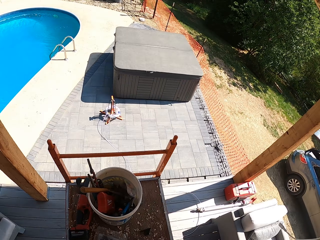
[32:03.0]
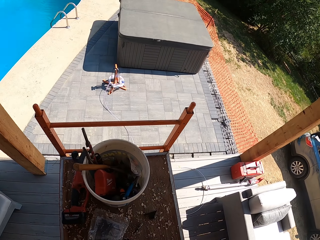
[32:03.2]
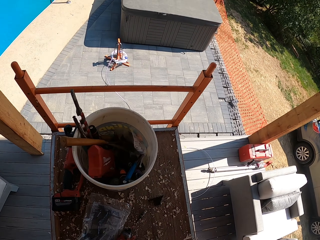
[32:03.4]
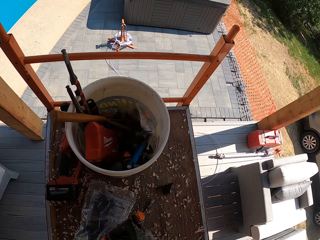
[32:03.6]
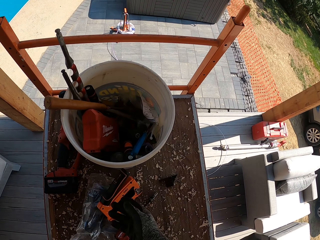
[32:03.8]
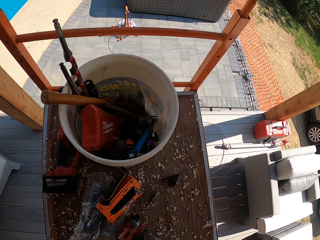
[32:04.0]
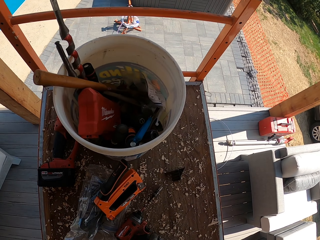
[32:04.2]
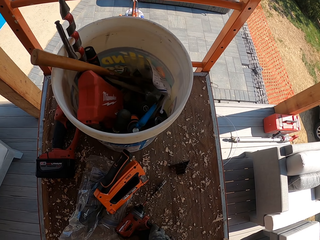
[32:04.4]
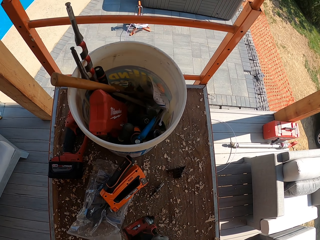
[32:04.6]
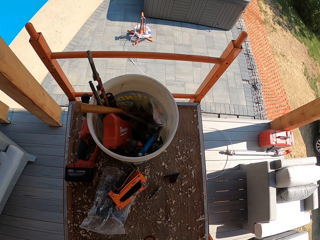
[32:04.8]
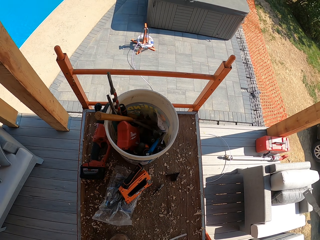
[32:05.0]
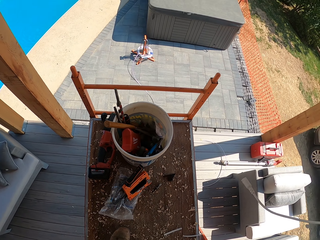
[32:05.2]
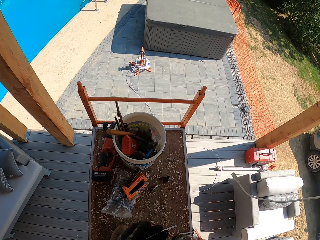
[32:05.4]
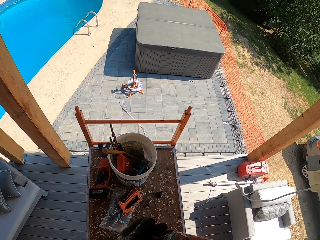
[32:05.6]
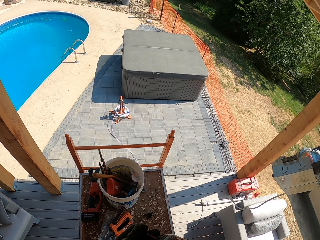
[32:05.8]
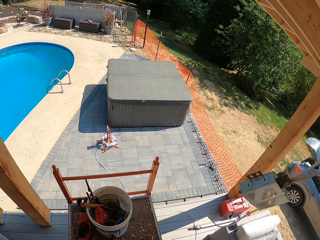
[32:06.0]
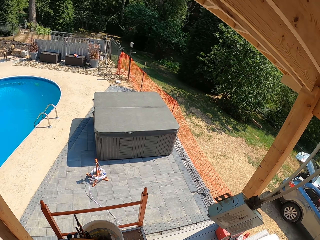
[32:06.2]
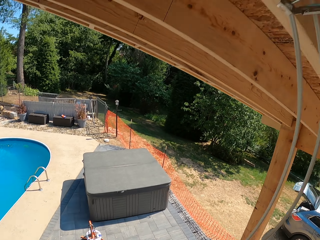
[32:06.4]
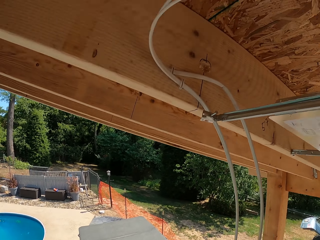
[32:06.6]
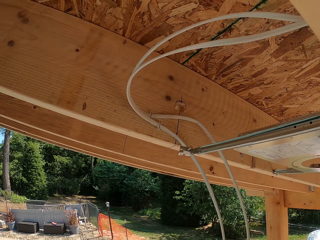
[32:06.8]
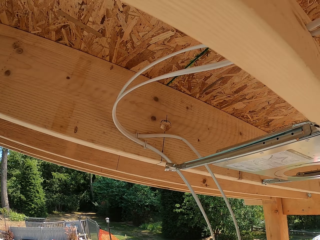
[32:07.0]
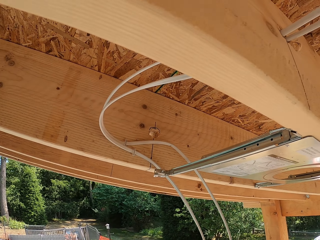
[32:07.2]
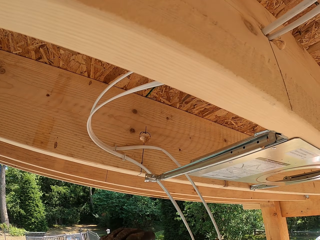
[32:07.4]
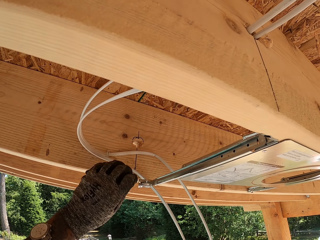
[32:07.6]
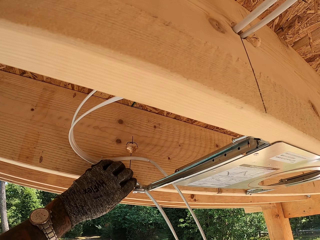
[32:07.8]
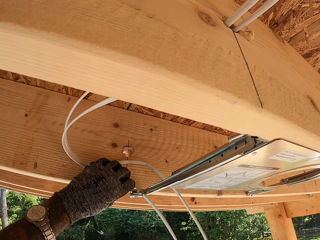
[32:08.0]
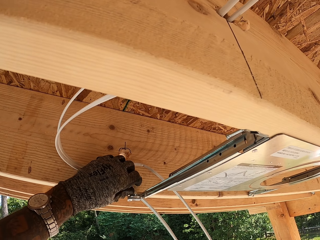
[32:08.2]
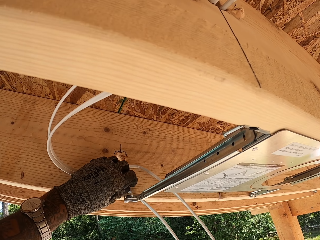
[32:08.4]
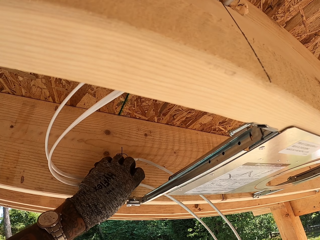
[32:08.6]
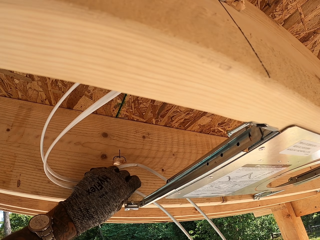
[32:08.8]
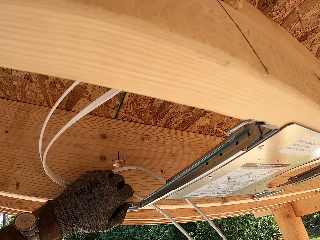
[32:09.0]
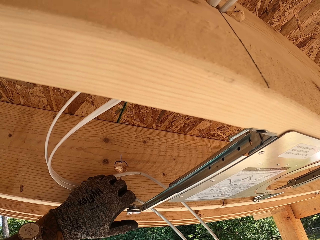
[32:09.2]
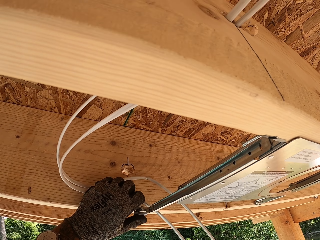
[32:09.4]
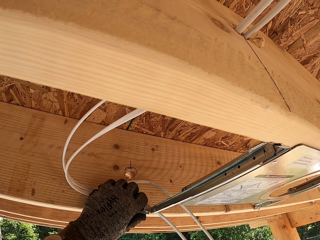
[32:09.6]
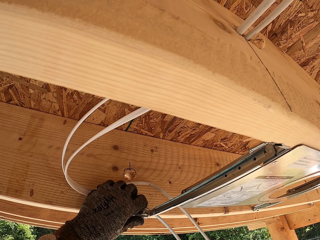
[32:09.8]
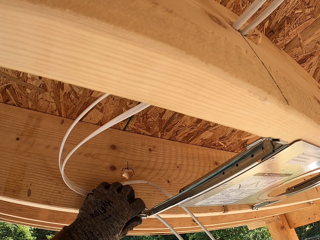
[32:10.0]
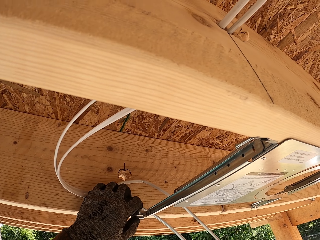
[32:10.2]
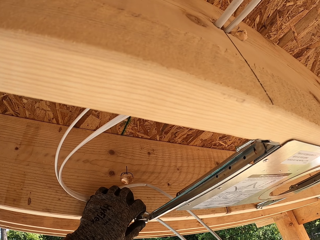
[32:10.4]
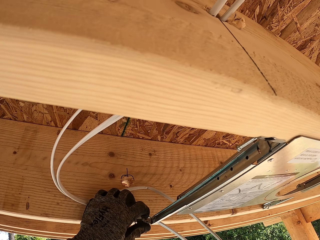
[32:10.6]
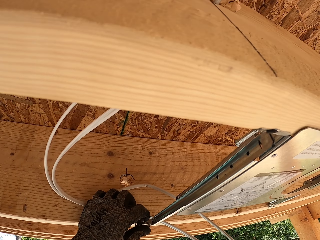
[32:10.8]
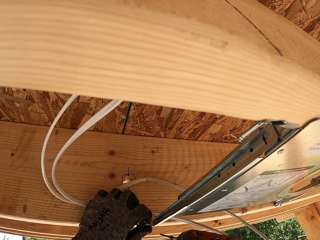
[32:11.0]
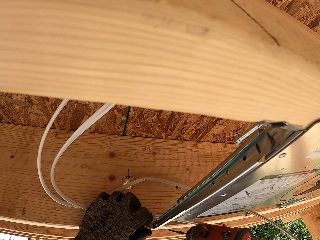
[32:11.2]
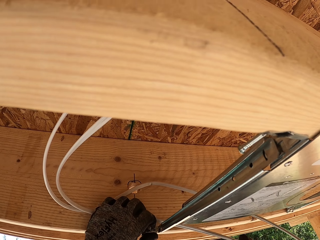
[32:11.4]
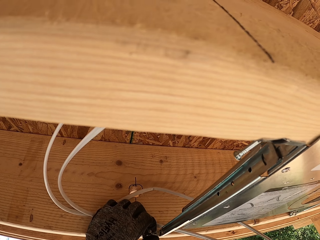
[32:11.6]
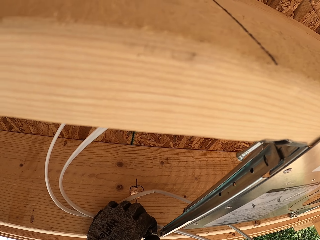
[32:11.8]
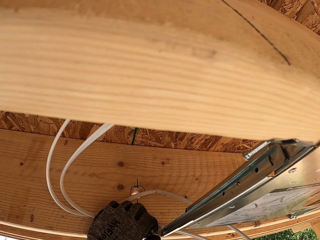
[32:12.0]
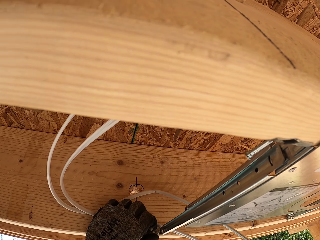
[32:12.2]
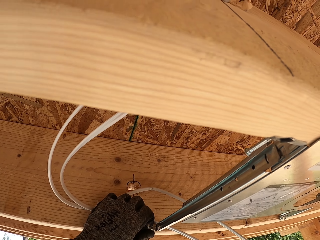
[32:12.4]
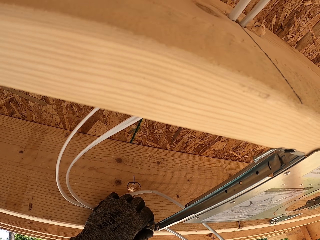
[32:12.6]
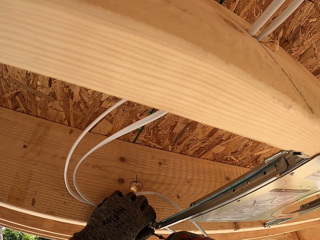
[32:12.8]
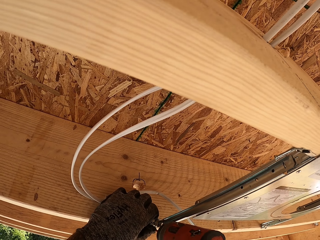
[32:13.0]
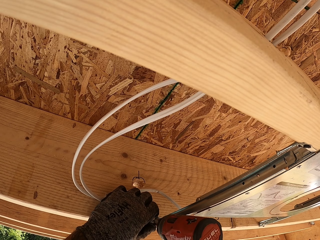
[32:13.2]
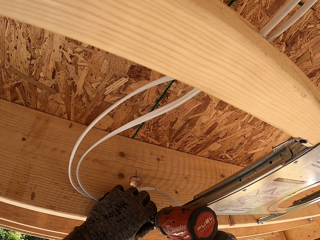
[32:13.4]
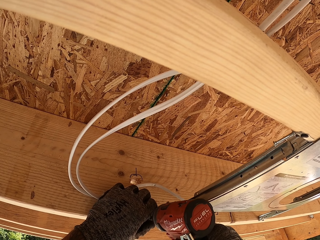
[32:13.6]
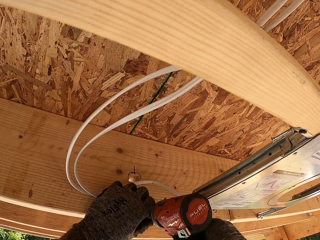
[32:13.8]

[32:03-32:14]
The camera wearer drops the cable clip gun on the work surface. They grab a drill. They screw in a screw with the drill.

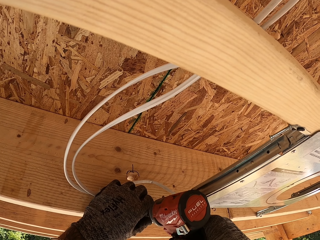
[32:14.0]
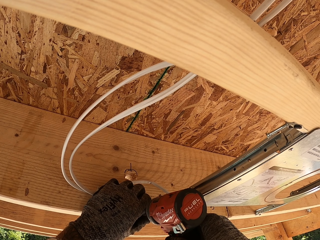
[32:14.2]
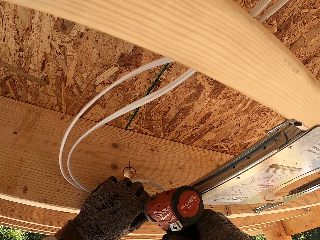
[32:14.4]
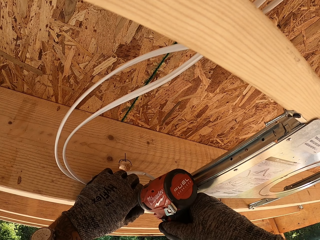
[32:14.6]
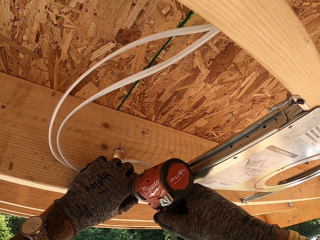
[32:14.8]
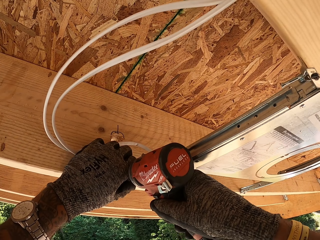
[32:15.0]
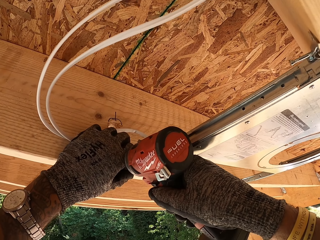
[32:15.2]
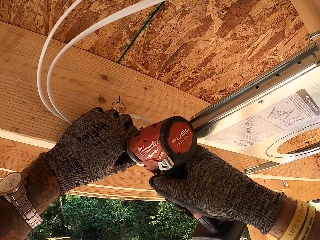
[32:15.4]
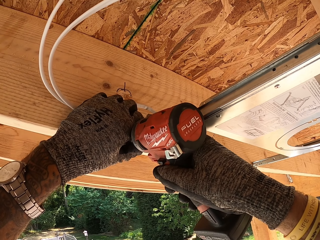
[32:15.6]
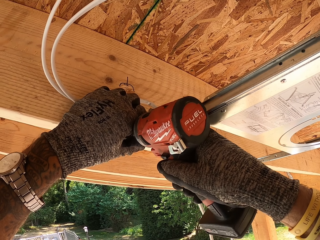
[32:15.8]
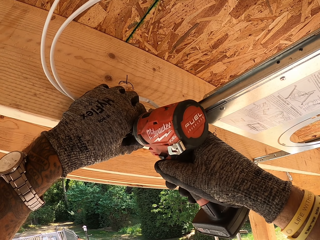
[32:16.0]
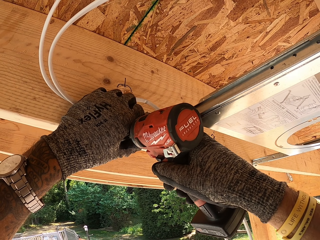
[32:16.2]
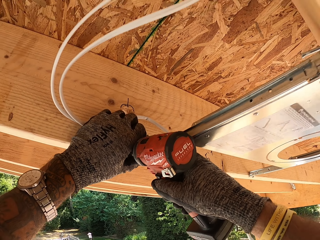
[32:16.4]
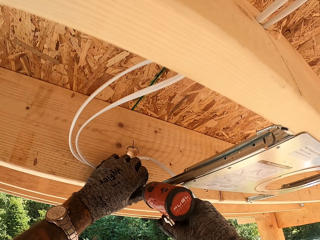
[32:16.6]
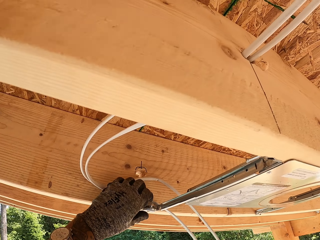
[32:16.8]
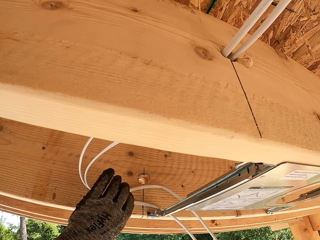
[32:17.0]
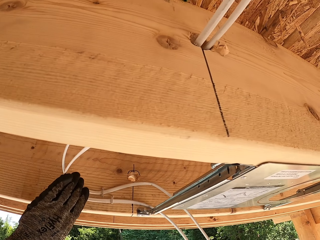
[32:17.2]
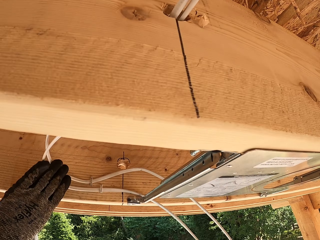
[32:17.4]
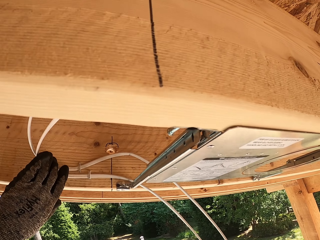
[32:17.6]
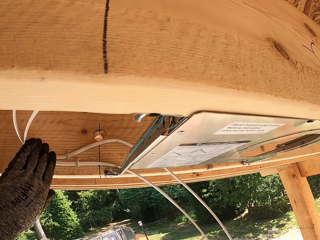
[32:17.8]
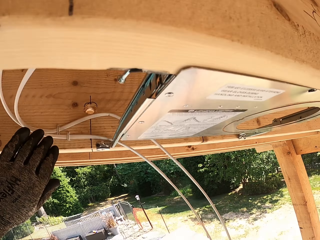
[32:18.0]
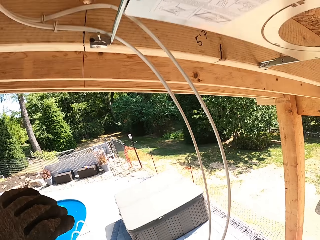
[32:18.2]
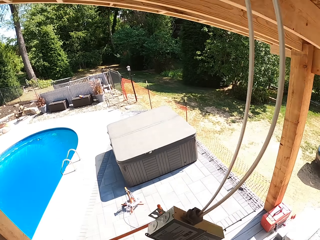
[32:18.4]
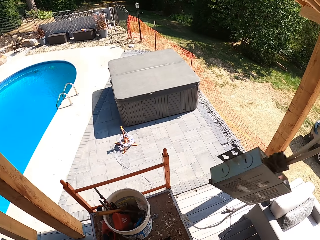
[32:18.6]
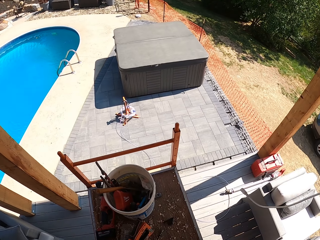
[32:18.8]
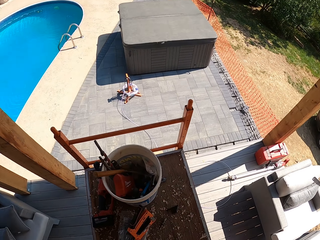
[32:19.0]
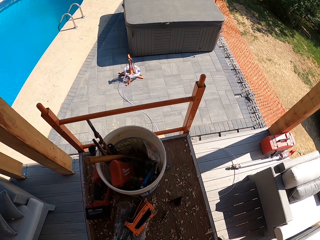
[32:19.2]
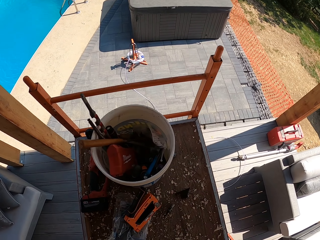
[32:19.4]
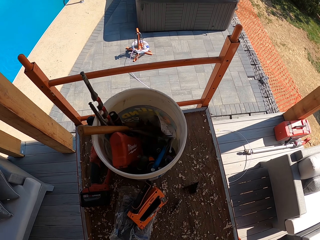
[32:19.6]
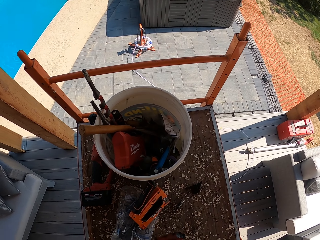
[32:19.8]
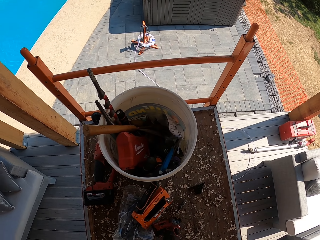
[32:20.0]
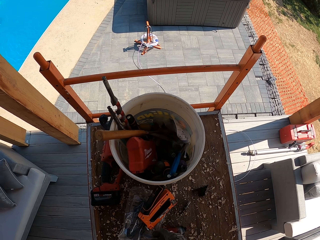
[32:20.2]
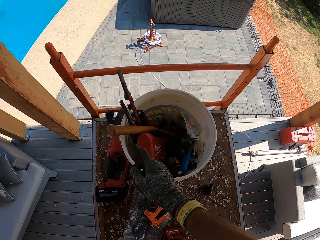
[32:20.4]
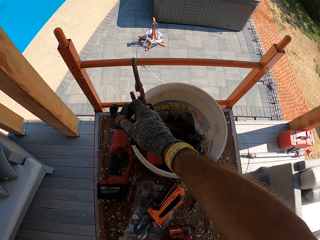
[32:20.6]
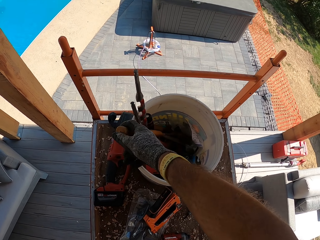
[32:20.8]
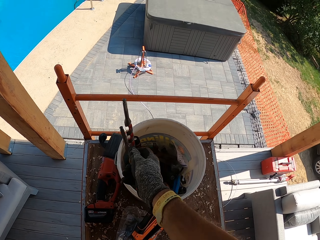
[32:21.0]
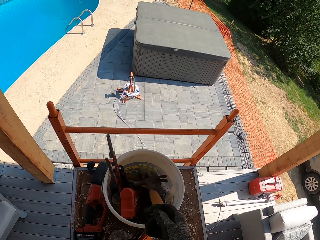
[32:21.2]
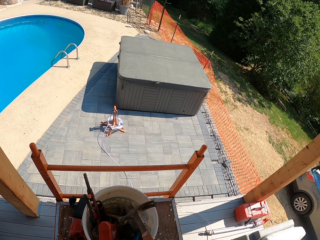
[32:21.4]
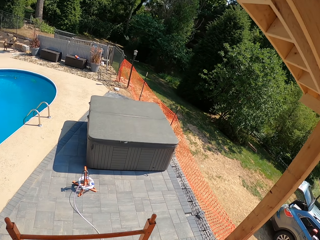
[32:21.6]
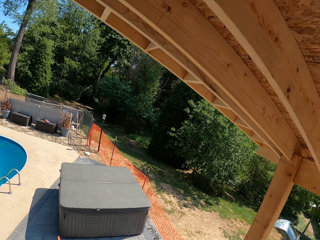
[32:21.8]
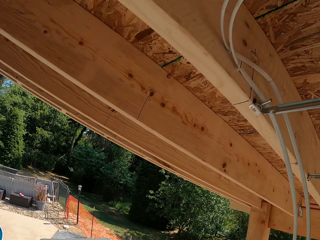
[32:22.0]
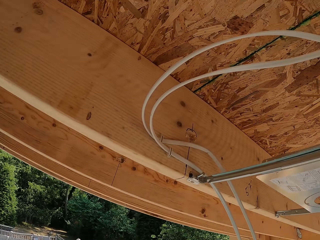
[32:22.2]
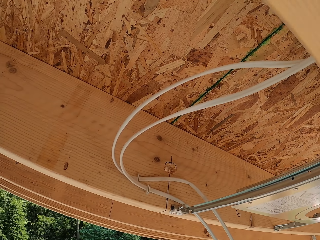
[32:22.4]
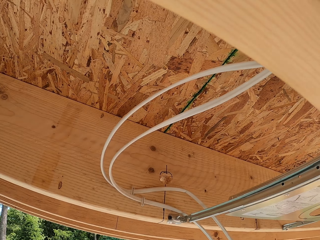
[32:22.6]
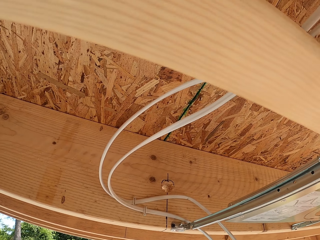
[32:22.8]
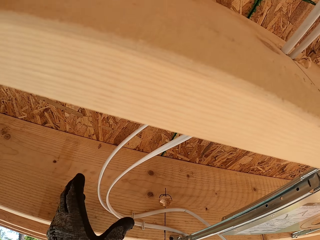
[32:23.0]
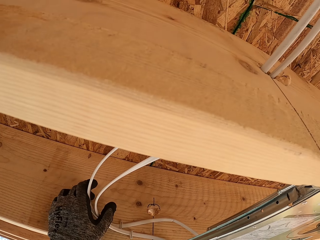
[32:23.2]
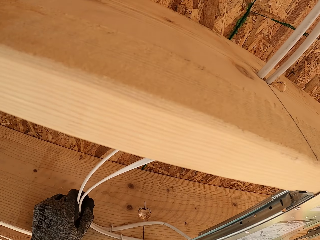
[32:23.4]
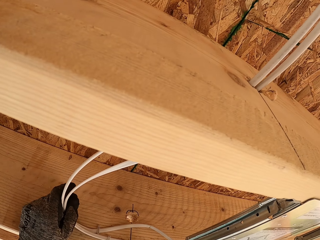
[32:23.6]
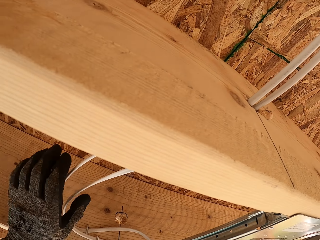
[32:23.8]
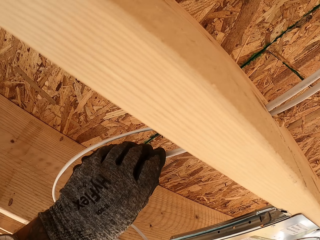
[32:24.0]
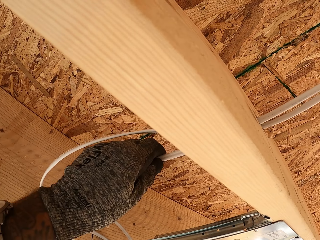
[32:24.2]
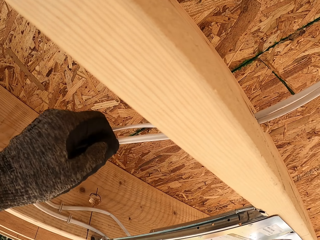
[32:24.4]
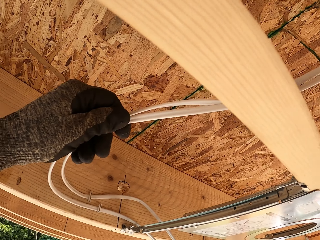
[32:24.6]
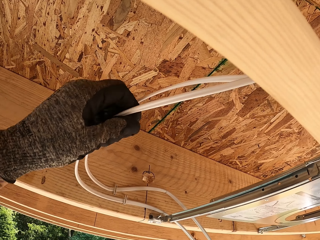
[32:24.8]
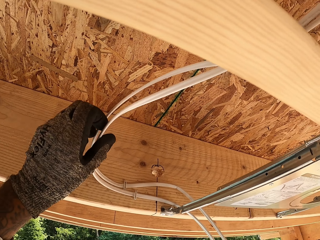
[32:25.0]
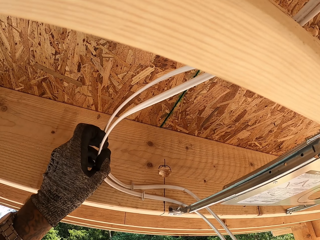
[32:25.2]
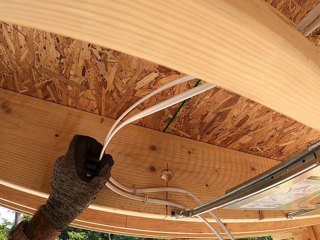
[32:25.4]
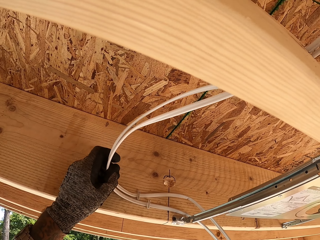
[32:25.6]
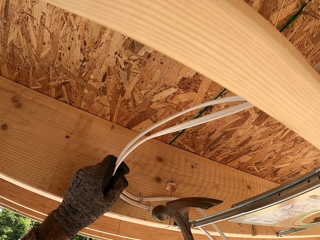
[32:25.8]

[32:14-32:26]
The camera wearer drills. They withdraw the drill. They put the drill on the work surface. They grab a hammer. They hold the wires.
